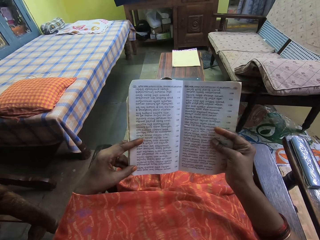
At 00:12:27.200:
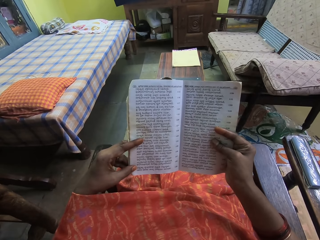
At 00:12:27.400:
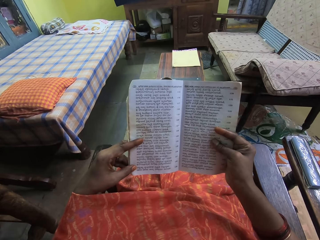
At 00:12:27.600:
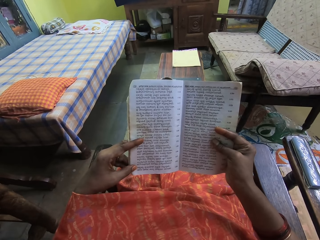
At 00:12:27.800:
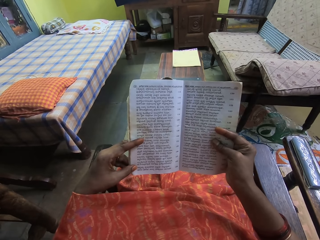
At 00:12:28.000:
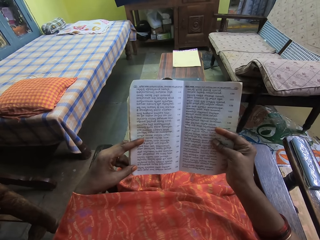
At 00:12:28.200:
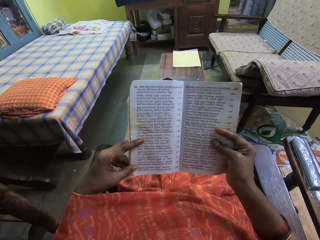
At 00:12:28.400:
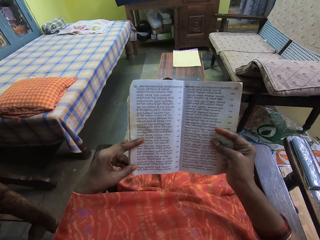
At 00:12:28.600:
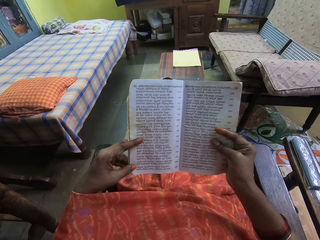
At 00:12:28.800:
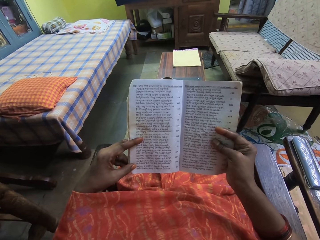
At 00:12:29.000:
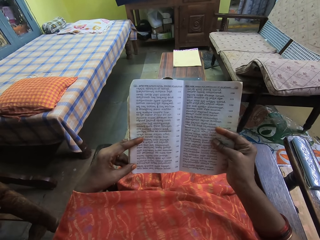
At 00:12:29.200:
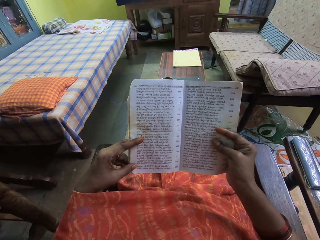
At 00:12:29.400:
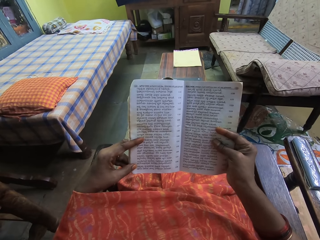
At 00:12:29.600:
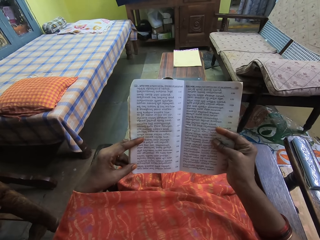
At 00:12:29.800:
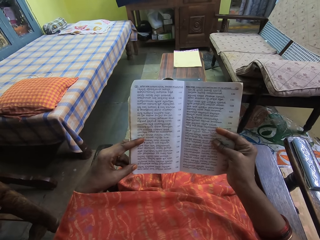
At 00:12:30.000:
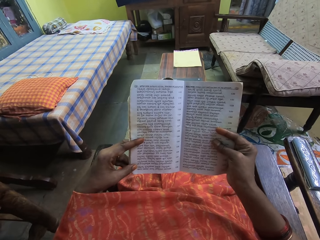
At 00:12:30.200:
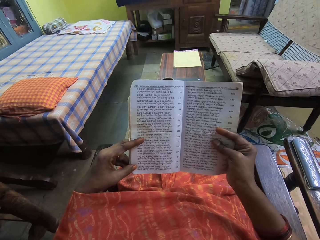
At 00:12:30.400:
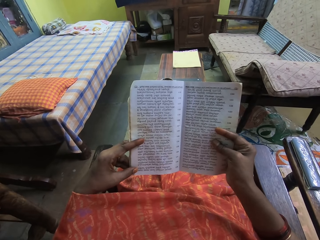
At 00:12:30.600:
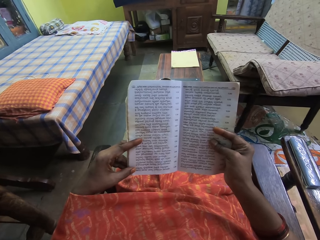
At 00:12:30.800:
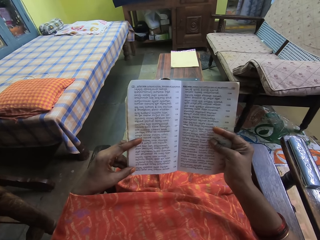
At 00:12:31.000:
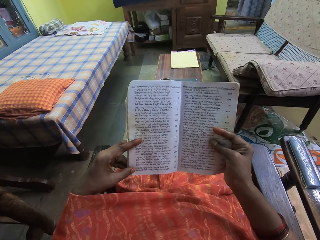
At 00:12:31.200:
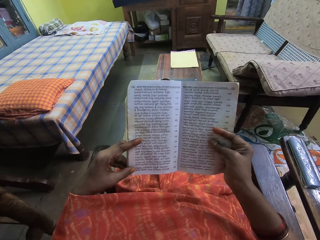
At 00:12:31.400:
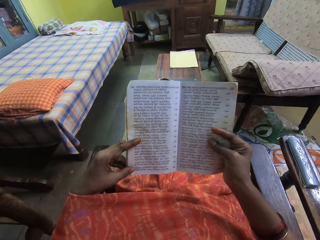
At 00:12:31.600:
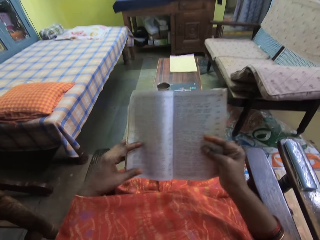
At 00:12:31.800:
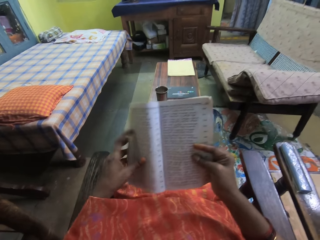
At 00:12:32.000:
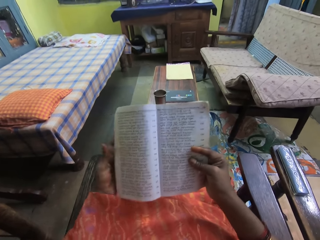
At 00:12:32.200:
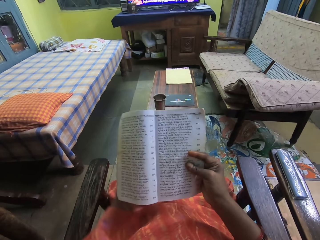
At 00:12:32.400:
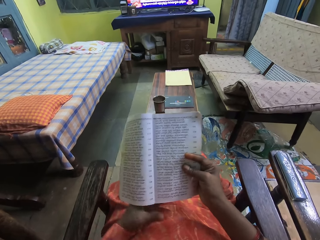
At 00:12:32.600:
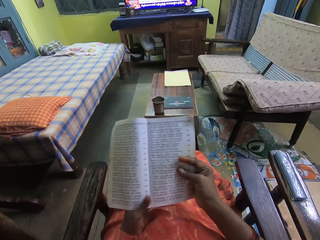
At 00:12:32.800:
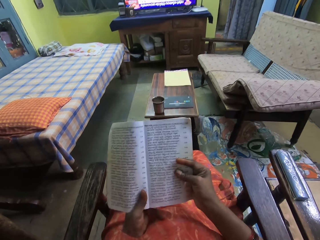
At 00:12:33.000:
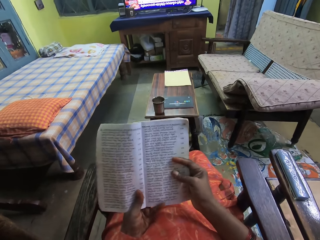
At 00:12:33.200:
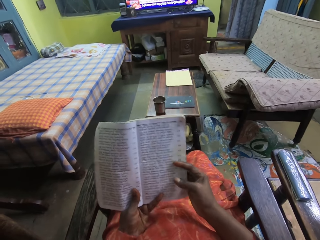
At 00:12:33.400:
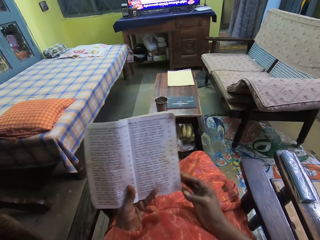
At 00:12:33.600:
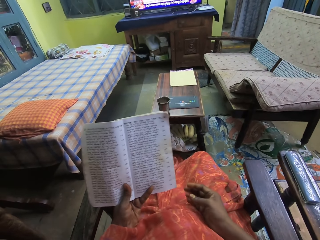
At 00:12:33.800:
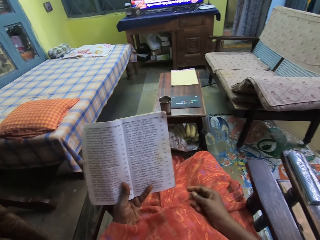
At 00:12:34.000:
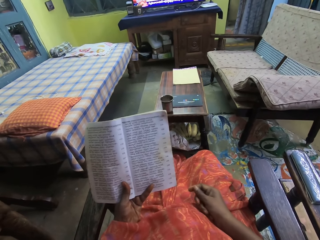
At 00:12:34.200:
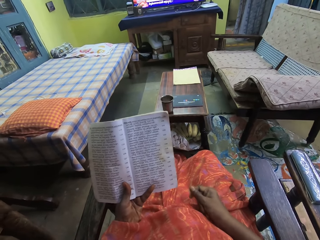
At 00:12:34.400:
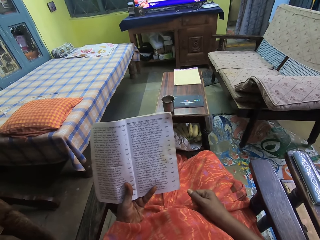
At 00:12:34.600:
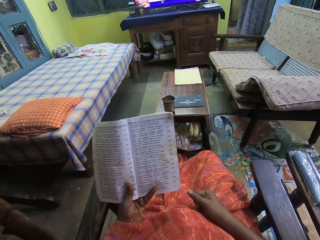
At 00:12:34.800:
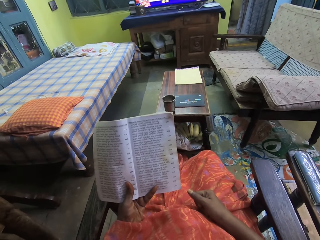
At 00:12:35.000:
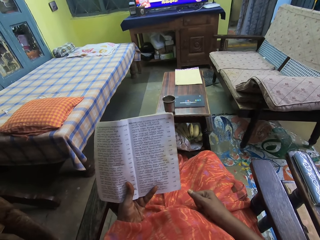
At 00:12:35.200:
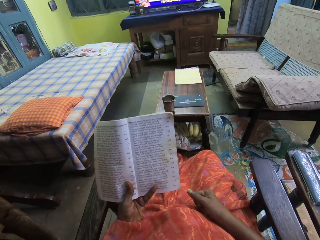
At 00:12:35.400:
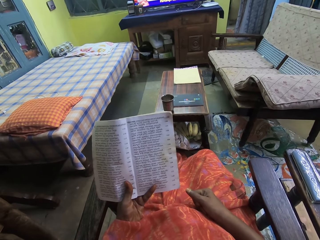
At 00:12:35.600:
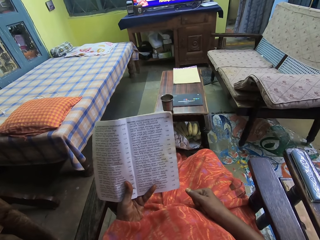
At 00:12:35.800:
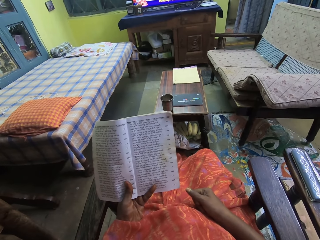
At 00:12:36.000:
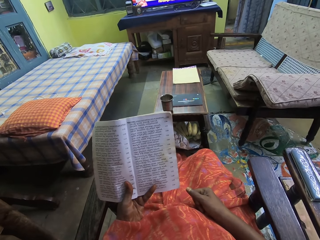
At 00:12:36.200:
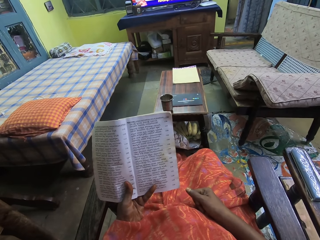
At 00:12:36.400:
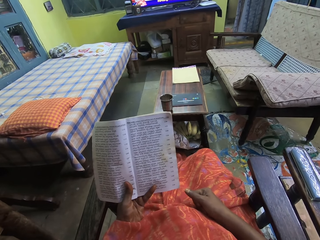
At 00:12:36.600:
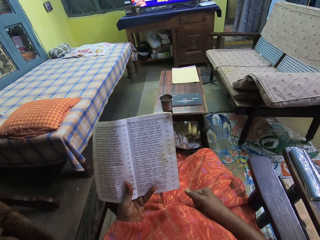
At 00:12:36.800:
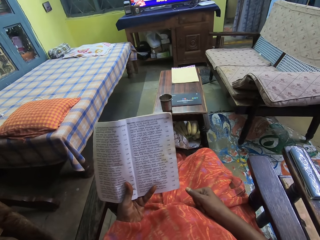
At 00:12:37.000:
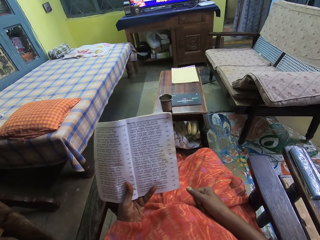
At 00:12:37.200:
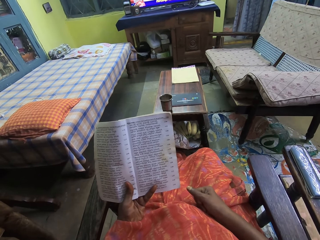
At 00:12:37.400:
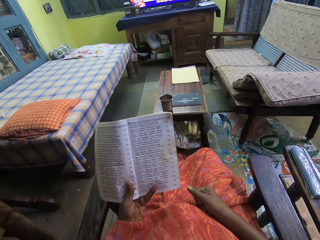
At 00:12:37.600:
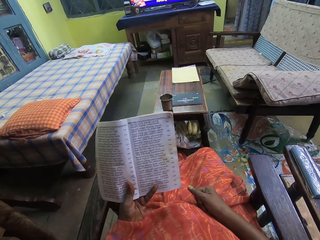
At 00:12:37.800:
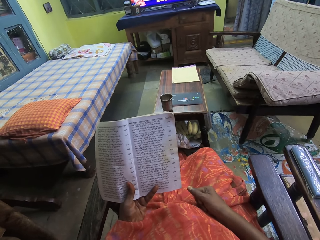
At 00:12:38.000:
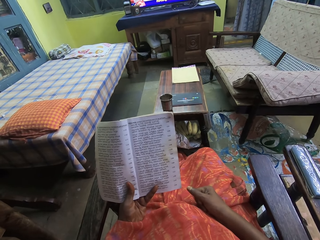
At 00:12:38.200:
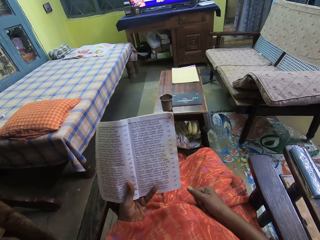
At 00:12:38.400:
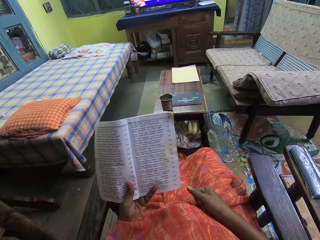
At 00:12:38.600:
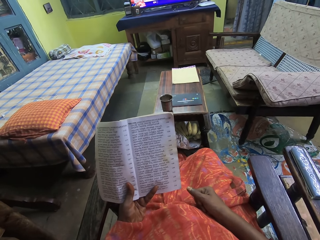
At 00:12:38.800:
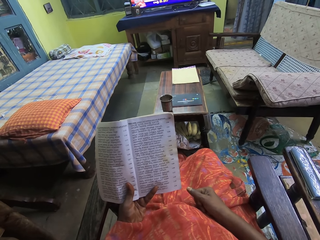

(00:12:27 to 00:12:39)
The camera wearer holds the book with both hands. He adjusts the hand. He adjusts the book and adjusts the hand. He puts his right hand on his right lap. He reads the book.

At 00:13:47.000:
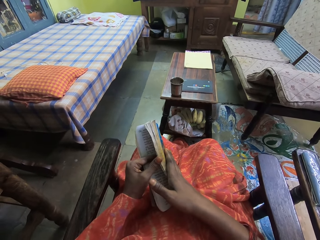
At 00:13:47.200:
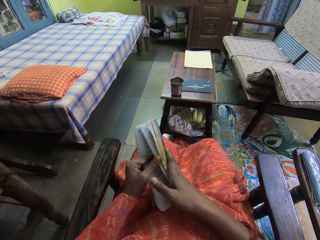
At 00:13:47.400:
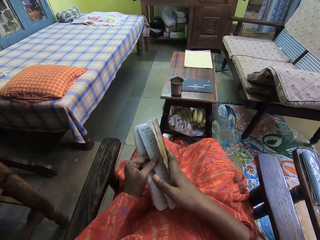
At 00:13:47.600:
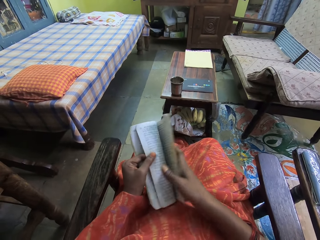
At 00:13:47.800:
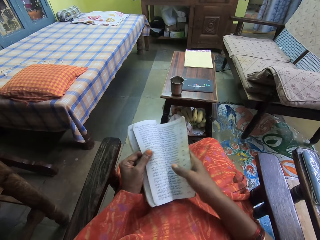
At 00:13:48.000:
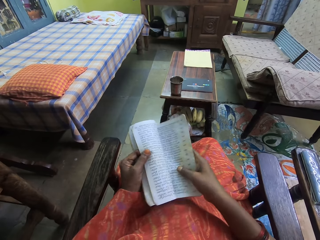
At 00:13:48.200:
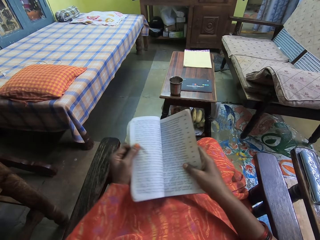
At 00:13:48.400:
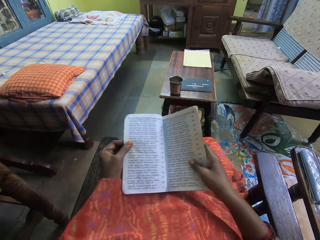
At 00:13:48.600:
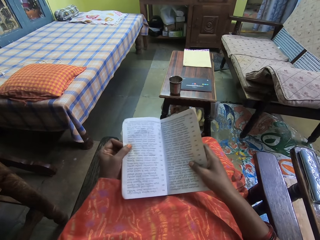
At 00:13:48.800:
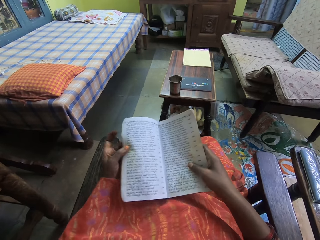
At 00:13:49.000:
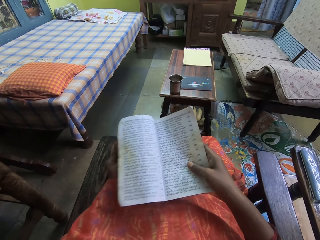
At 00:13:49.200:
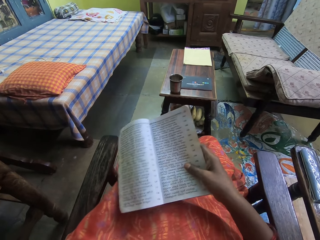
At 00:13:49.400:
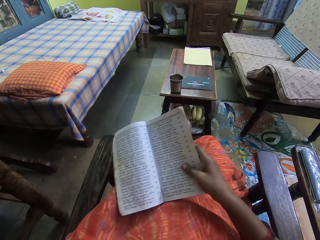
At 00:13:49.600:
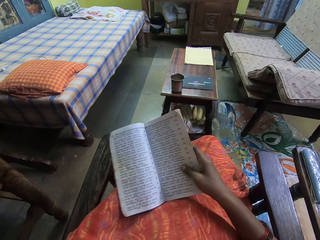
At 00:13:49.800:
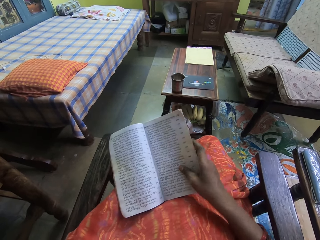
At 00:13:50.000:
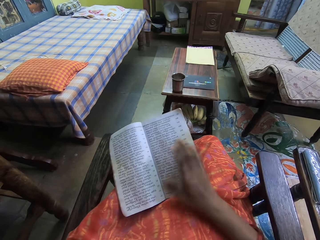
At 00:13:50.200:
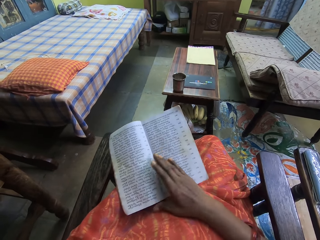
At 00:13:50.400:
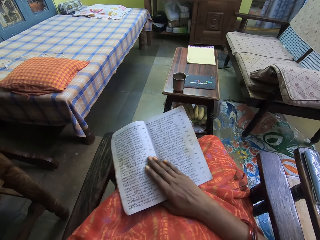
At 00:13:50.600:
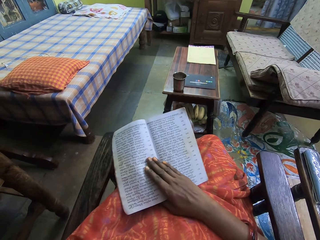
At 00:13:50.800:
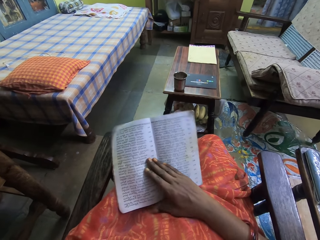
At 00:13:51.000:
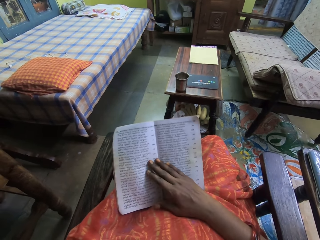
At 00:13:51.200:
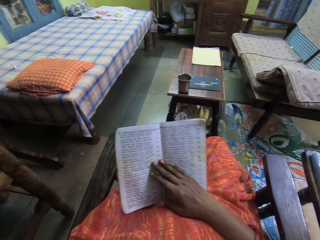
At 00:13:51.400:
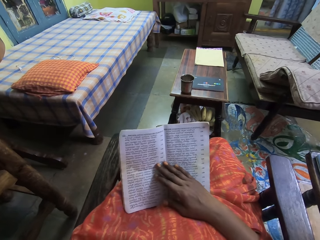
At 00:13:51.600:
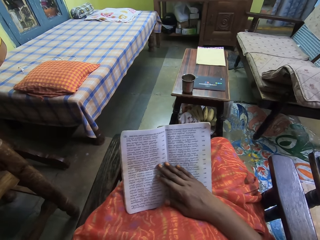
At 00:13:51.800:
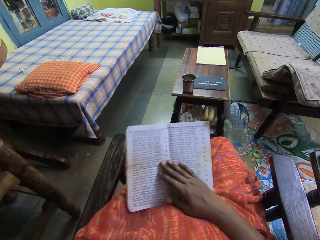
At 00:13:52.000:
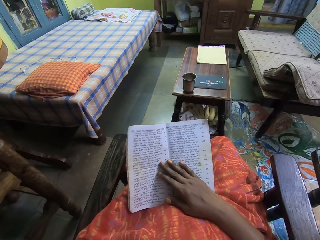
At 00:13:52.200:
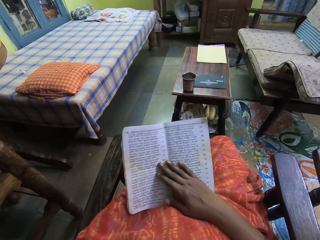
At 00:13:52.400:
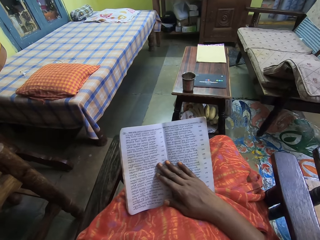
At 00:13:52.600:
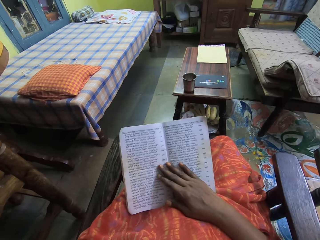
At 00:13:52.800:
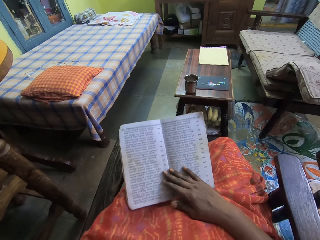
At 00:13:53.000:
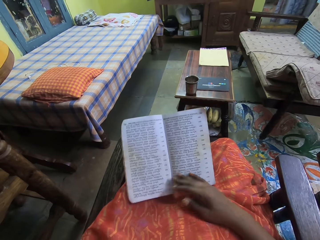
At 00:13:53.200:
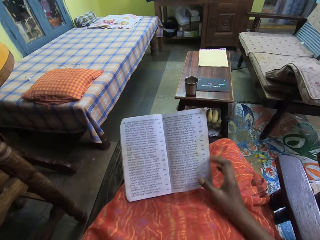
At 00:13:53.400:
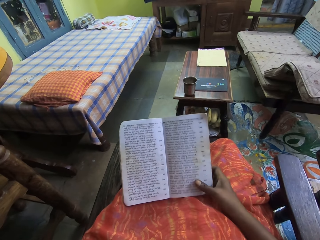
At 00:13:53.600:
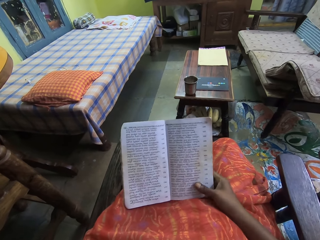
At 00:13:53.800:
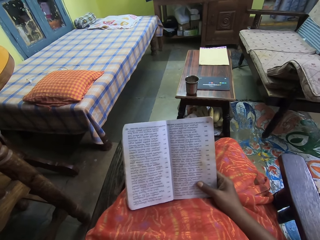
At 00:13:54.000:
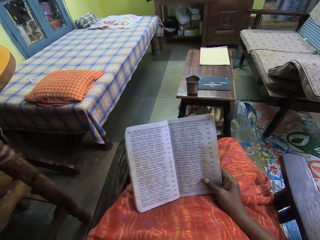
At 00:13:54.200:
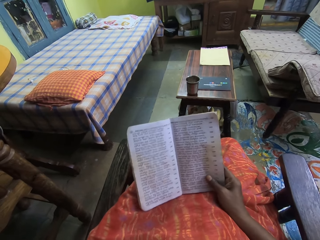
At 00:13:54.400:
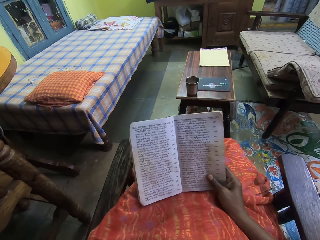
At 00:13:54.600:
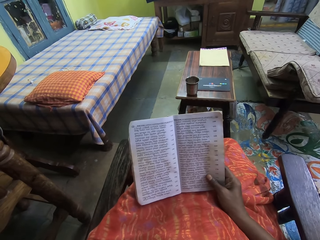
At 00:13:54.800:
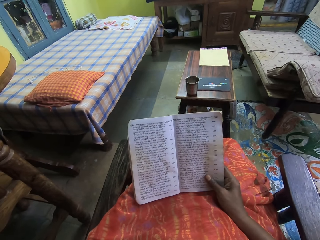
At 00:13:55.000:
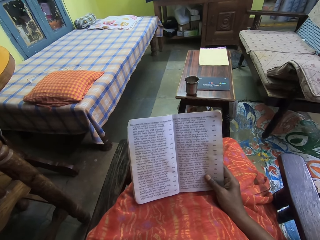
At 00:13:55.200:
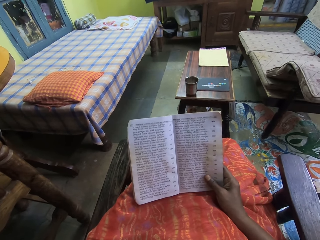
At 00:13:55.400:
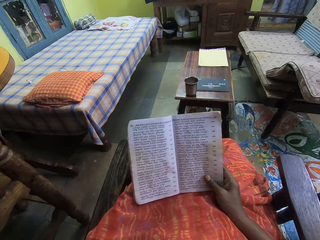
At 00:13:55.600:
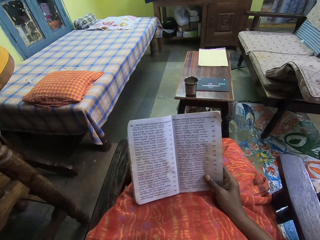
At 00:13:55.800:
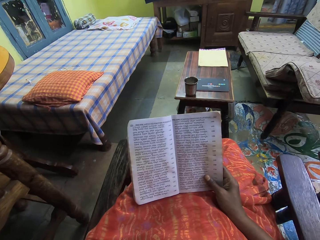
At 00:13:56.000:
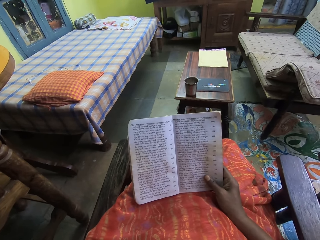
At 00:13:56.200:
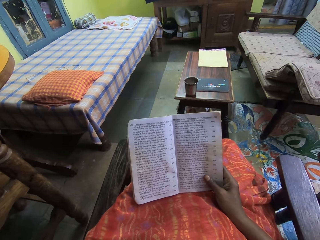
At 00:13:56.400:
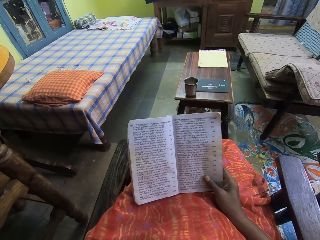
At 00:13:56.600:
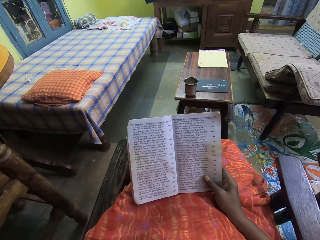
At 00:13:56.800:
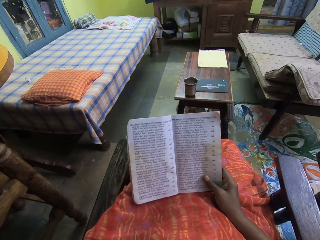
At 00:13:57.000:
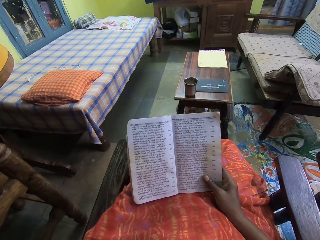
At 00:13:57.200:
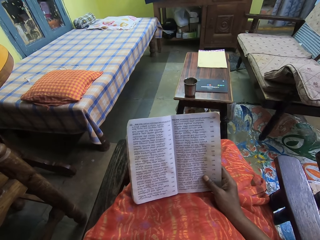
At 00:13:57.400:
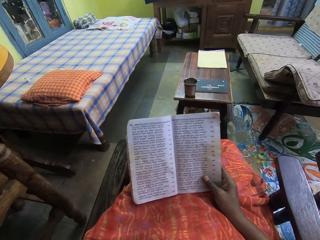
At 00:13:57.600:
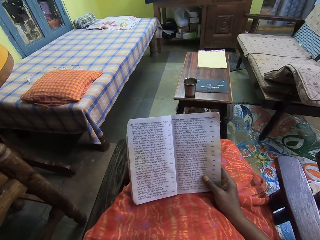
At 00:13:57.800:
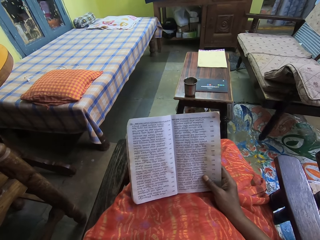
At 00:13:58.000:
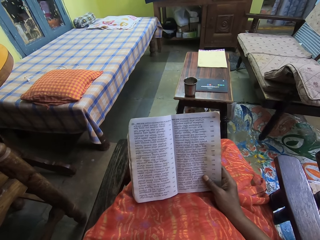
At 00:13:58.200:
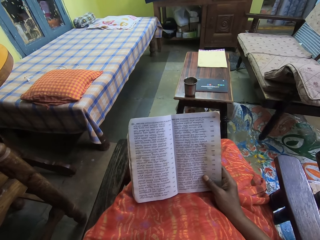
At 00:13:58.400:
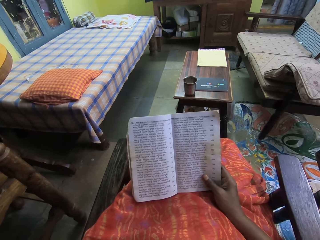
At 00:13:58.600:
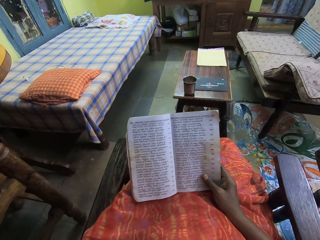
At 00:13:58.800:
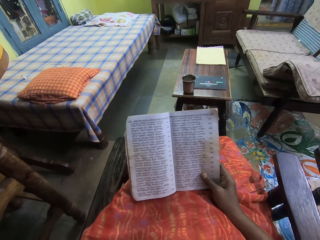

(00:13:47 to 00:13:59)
The camera wearer opens a page of the book with his left hand. He reads the book in both hands.
